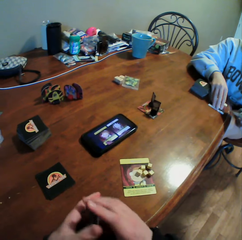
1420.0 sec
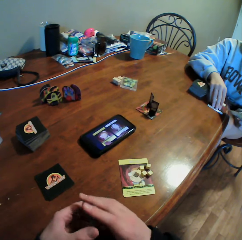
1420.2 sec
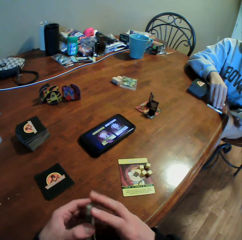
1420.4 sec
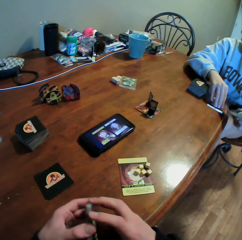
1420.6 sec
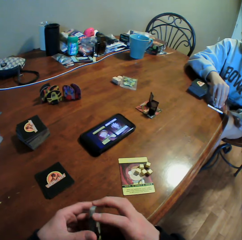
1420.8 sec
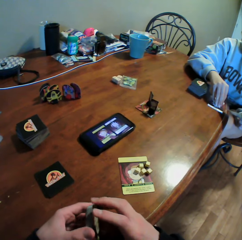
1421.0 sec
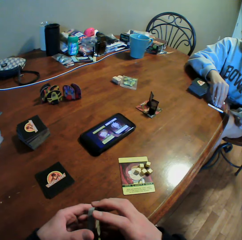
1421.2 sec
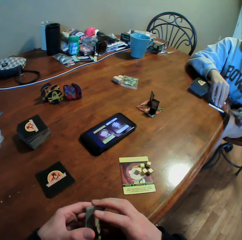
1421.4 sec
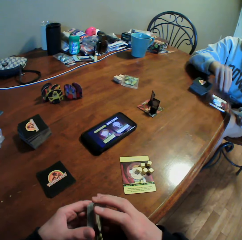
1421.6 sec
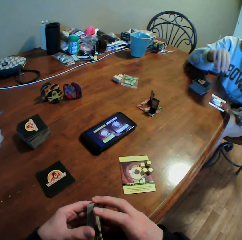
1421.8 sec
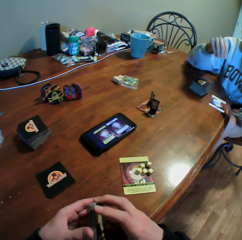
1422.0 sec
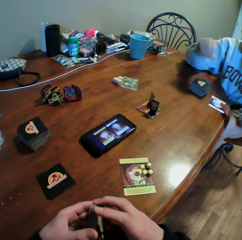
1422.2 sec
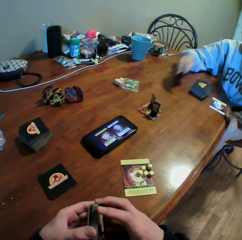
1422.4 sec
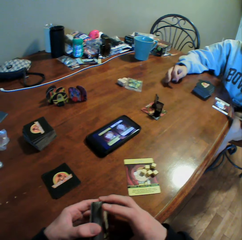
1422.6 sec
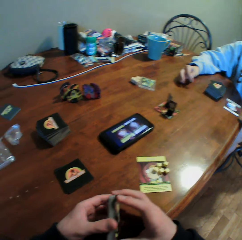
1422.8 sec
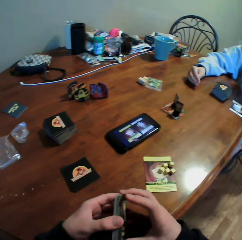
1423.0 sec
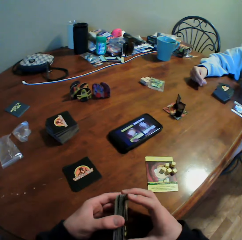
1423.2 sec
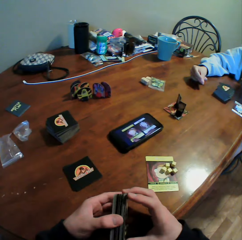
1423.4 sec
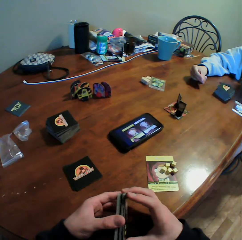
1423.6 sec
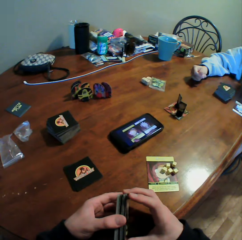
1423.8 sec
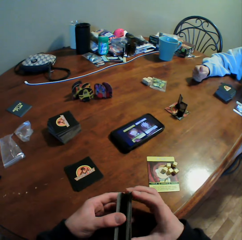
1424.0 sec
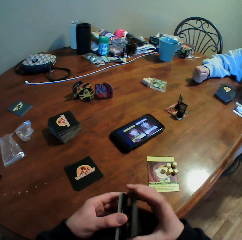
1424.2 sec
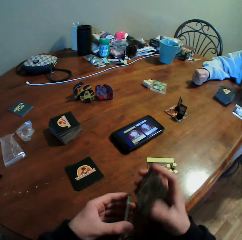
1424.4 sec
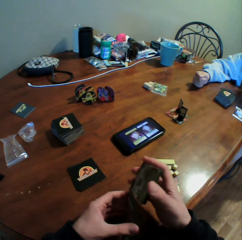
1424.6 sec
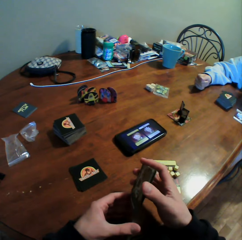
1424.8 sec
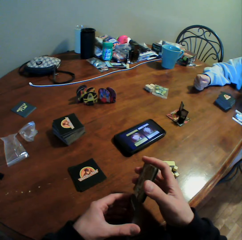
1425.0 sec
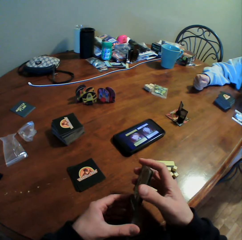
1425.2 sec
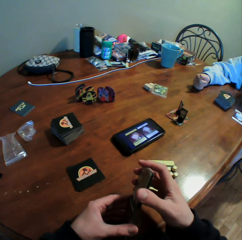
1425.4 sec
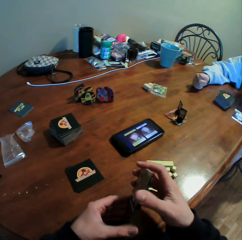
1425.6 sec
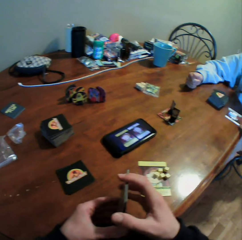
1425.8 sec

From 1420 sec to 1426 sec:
The camera wearer moves the cards in his hands.

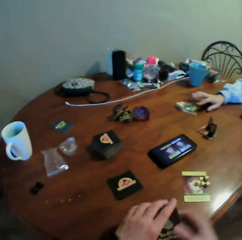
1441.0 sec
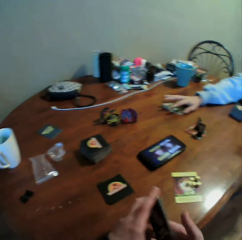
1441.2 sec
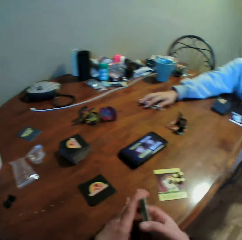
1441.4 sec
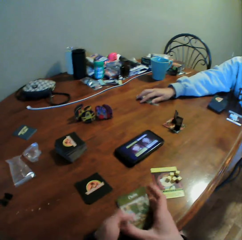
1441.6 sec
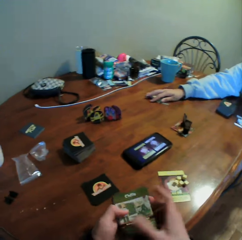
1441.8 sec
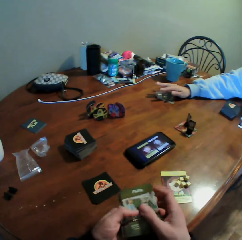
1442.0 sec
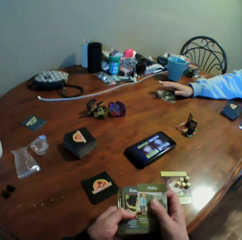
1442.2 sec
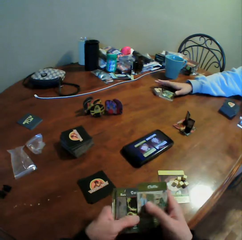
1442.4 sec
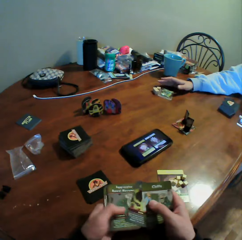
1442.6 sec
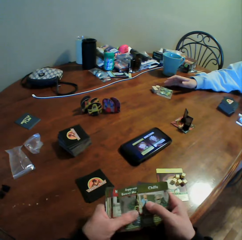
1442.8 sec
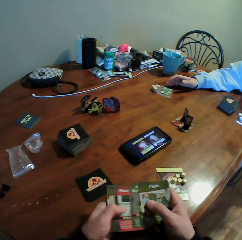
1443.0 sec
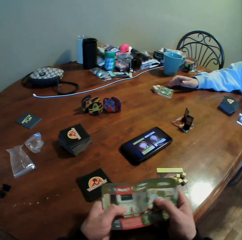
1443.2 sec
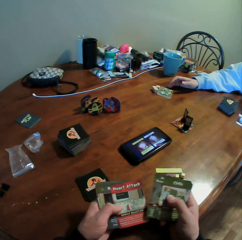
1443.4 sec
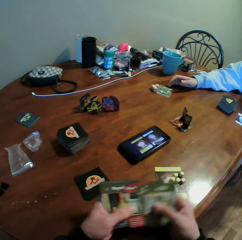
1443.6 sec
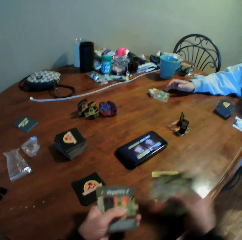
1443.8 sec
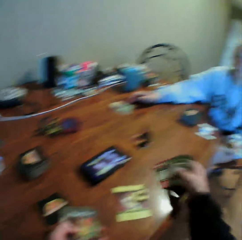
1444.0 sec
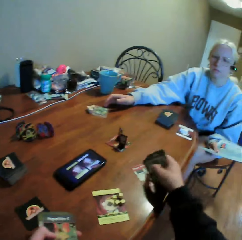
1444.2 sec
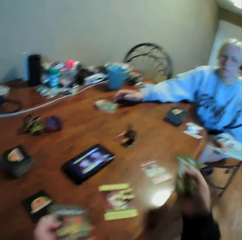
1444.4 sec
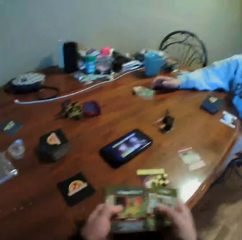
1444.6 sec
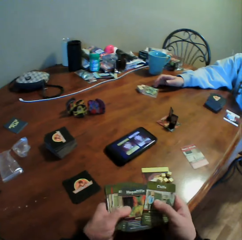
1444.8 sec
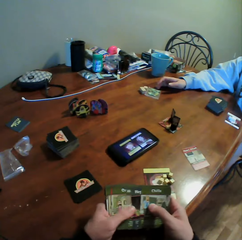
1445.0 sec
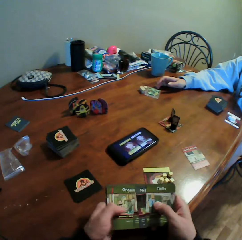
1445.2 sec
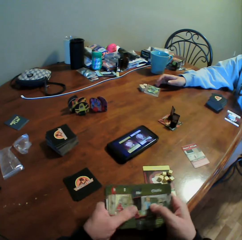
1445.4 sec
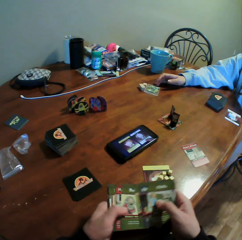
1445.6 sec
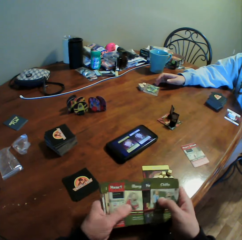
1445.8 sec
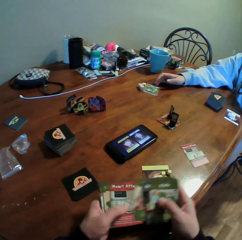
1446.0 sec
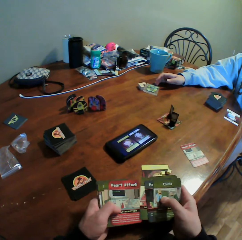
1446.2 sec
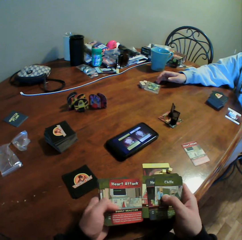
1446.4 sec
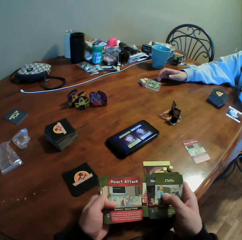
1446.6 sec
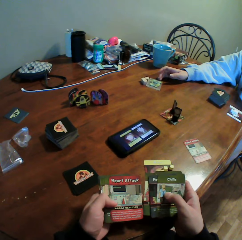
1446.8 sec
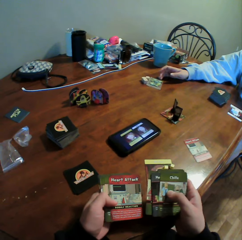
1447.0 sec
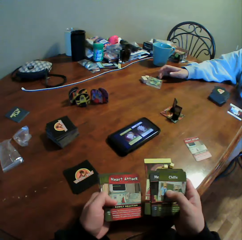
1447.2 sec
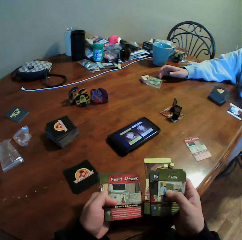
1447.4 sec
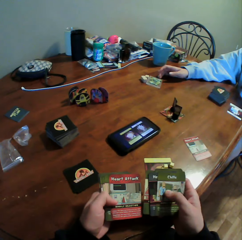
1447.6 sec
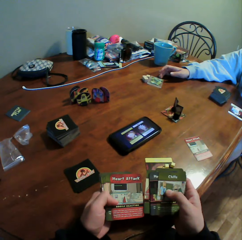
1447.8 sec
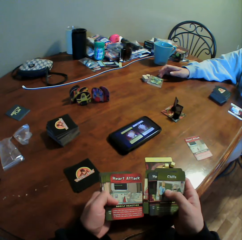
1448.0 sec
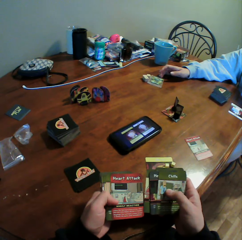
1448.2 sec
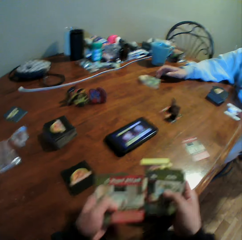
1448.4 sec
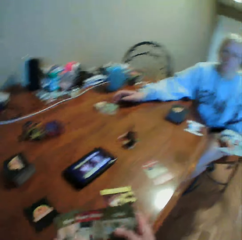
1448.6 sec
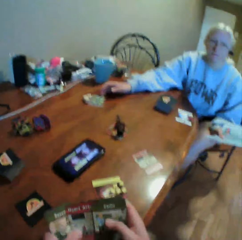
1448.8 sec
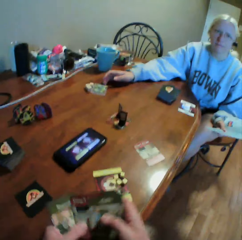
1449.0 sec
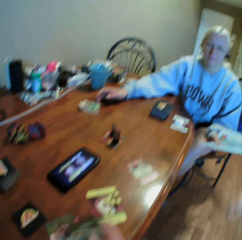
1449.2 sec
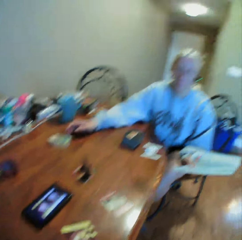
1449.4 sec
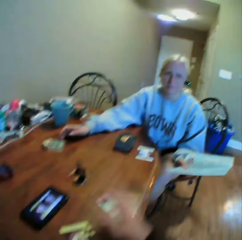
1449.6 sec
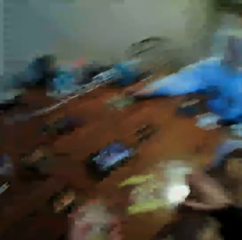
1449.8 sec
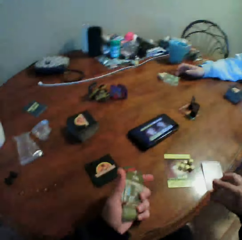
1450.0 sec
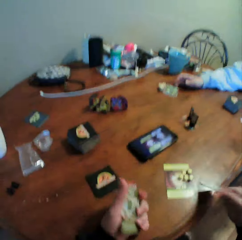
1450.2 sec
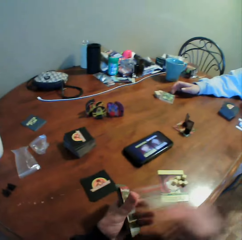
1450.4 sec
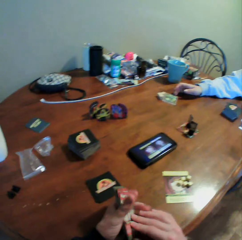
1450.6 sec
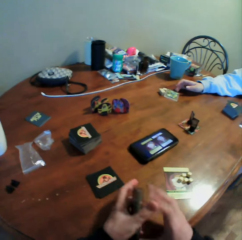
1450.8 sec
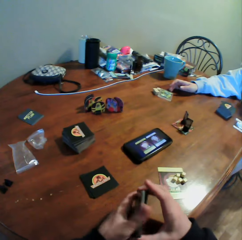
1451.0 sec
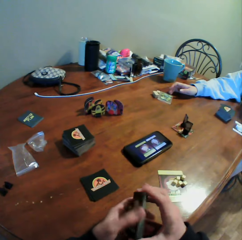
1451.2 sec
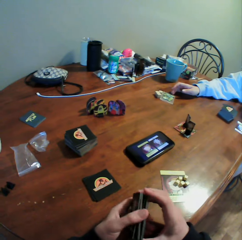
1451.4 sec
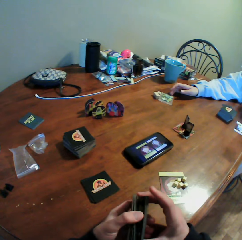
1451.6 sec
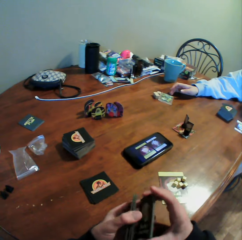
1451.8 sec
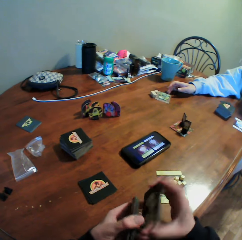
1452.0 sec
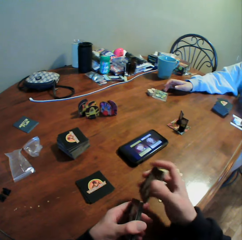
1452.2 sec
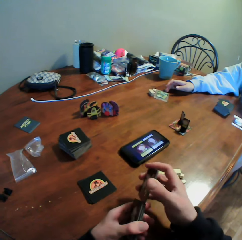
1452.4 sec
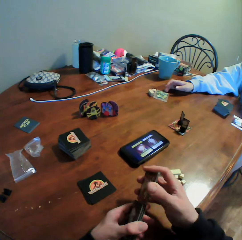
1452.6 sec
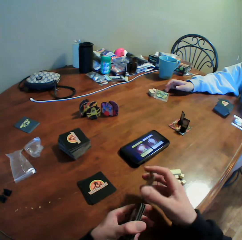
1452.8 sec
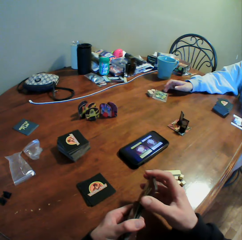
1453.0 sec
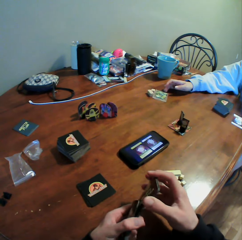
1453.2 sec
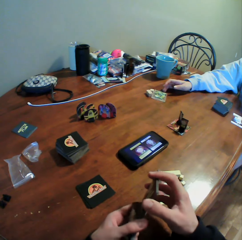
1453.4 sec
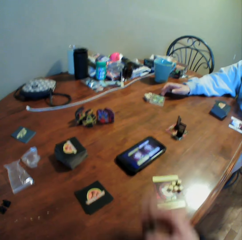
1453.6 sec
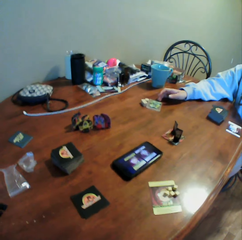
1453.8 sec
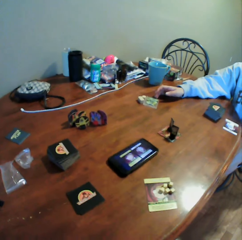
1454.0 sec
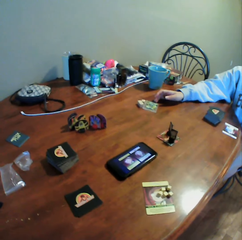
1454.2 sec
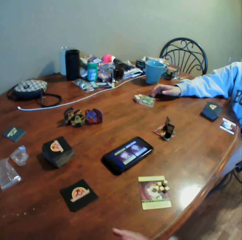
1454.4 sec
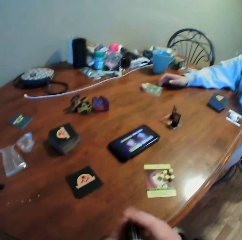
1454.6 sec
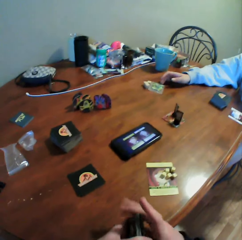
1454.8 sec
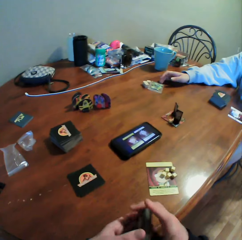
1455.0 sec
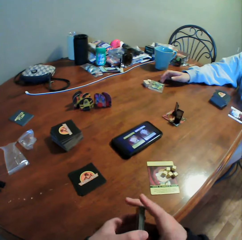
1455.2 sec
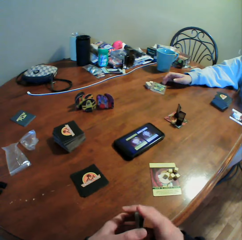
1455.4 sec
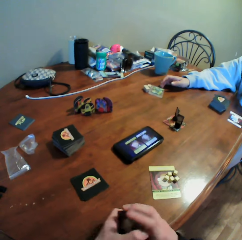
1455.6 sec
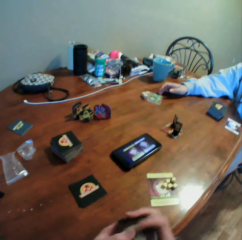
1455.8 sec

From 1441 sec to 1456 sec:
The camera wearer interacts with the woman. He drops the card on the table. He moves the cards in his hands. He holds the cards. He stares at the cards in his hands. He moves the cards in his hands. He picks up the card from the table. He holds the cards in his hands. He moves the cards in his hands.

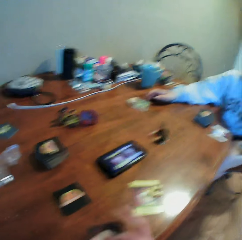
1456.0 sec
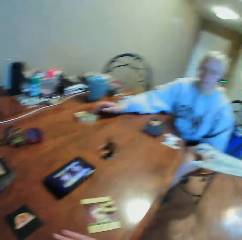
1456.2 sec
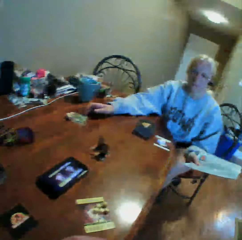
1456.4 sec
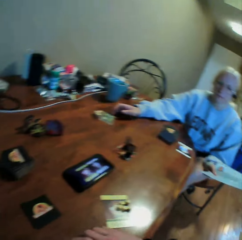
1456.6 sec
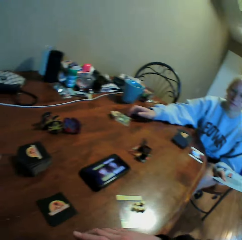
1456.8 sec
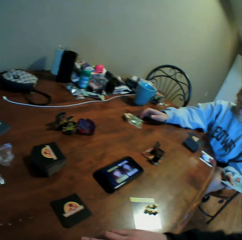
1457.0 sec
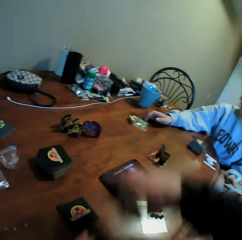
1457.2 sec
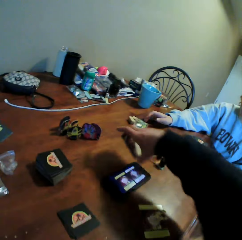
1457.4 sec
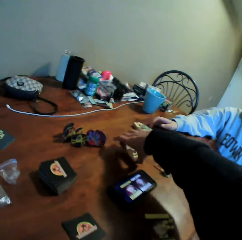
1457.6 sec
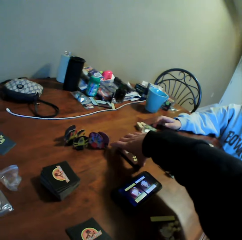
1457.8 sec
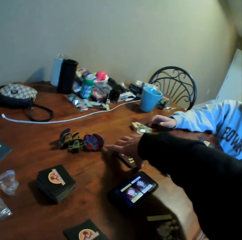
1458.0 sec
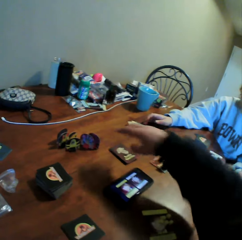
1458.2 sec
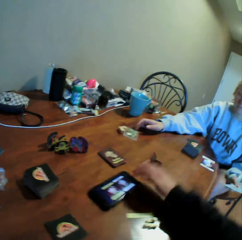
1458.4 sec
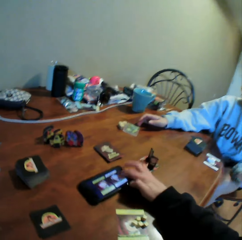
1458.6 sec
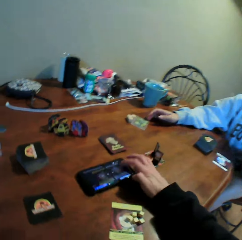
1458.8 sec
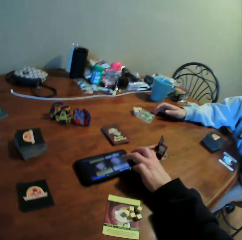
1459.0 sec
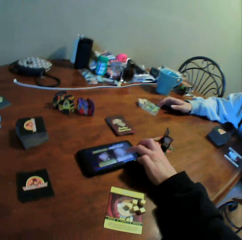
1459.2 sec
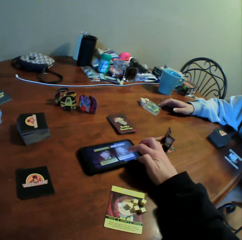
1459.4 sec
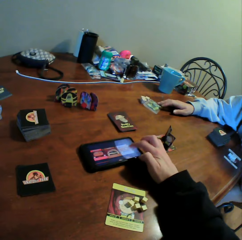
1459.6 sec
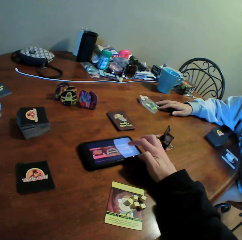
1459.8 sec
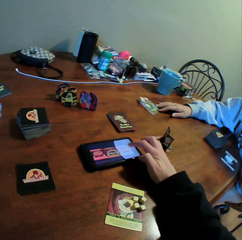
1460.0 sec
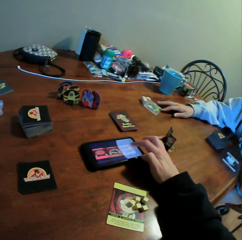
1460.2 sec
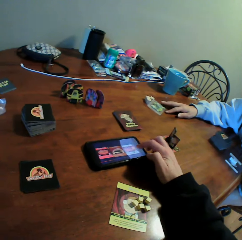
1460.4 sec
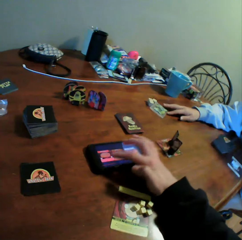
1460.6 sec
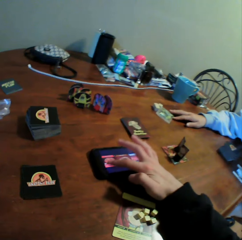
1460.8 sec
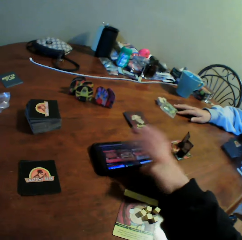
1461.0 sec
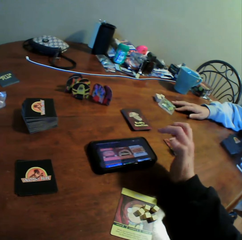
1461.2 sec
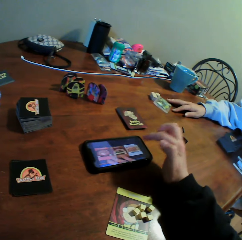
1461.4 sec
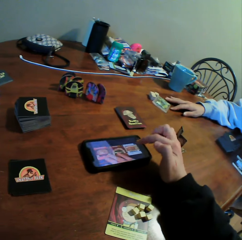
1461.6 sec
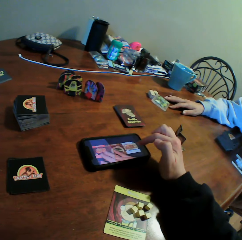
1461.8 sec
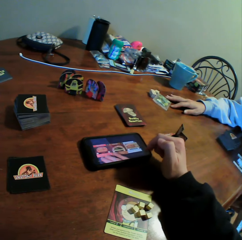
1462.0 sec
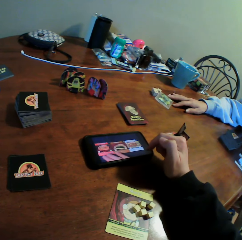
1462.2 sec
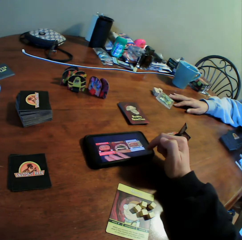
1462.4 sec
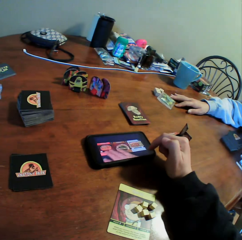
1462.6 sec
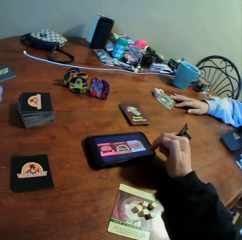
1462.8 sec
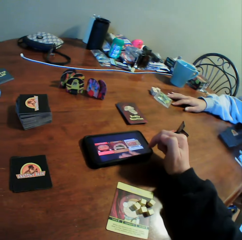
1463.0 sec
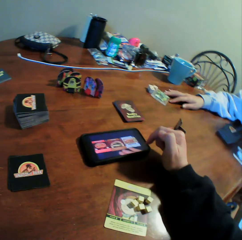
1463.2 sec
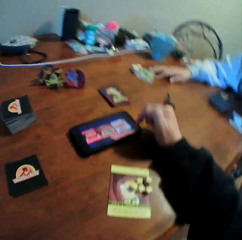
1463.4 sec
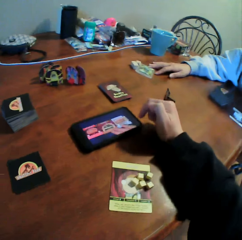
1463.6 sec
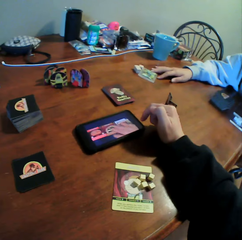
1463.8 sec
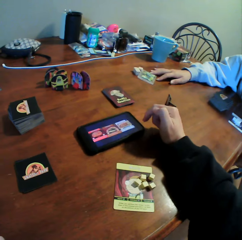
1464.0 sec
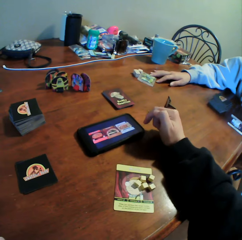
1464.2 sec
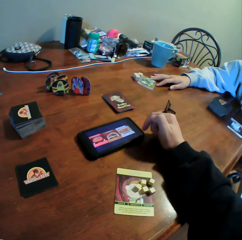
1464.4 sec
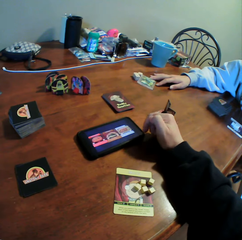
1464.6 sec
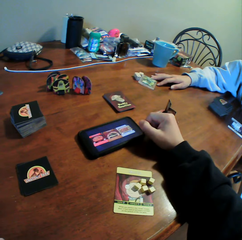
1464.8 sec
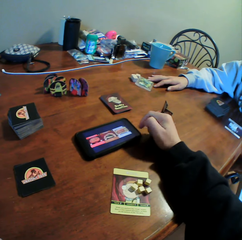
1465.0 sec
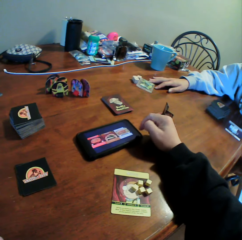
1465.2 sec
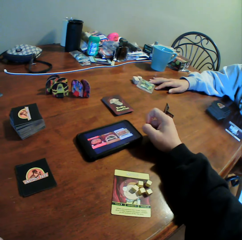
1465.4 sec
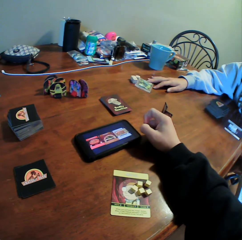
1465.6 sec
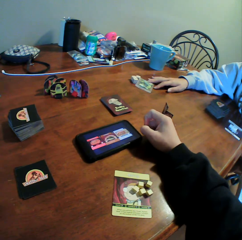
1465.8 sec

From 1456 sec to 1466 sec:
The camera wearer puts the cards on the table. They operate the phone on the table. They stare at the video in the phone.
